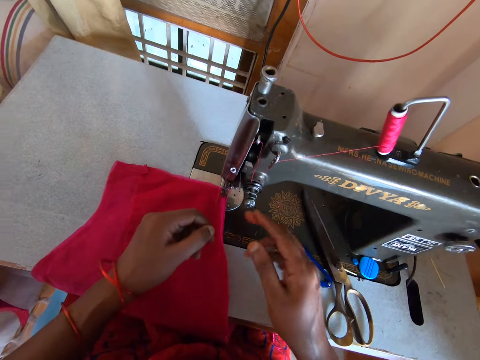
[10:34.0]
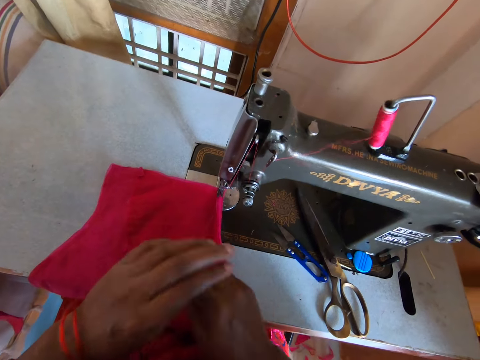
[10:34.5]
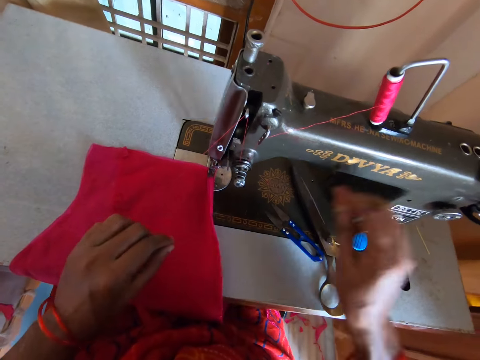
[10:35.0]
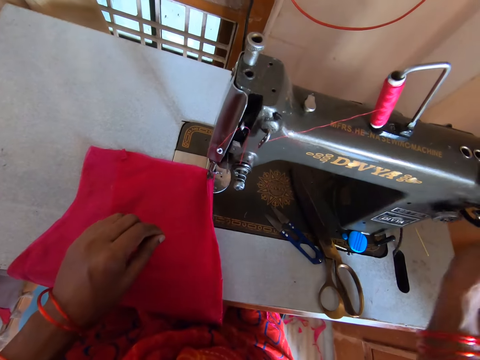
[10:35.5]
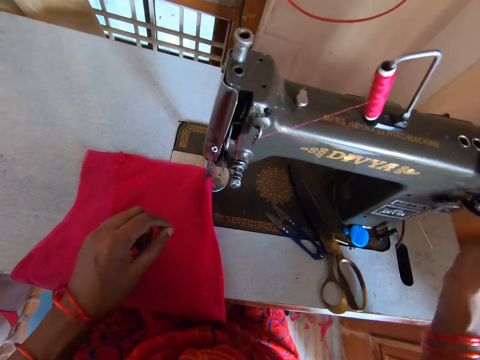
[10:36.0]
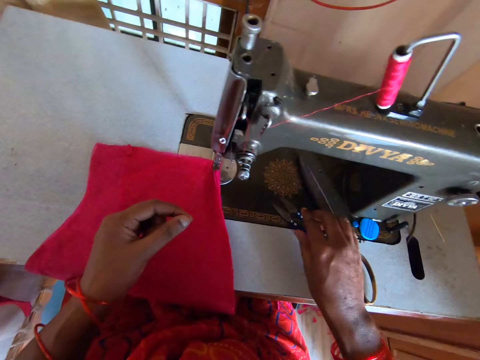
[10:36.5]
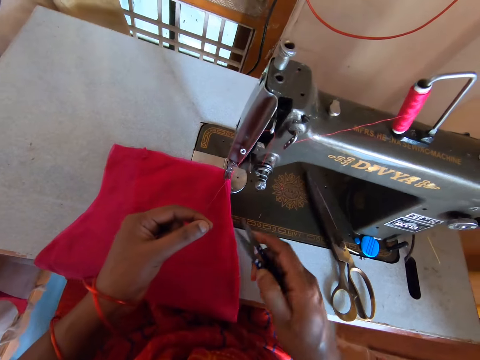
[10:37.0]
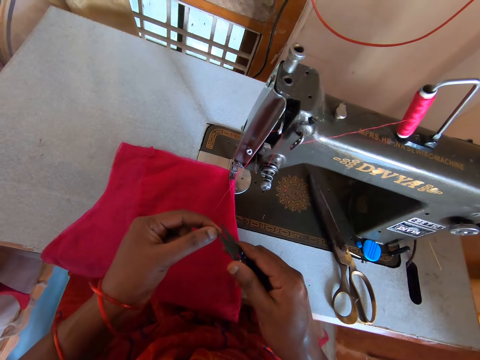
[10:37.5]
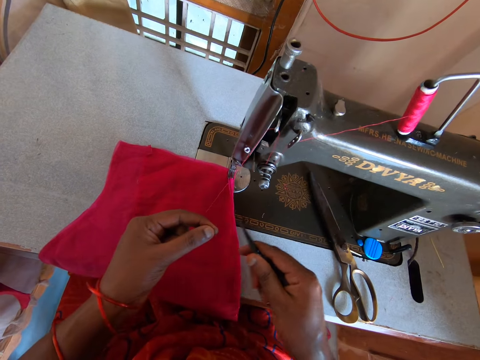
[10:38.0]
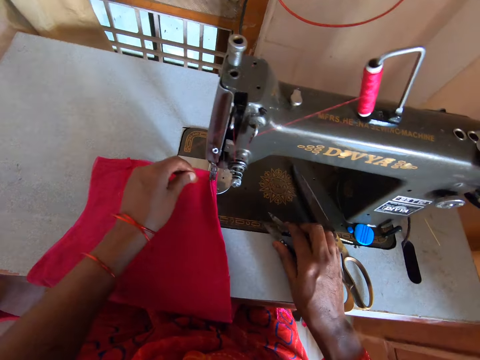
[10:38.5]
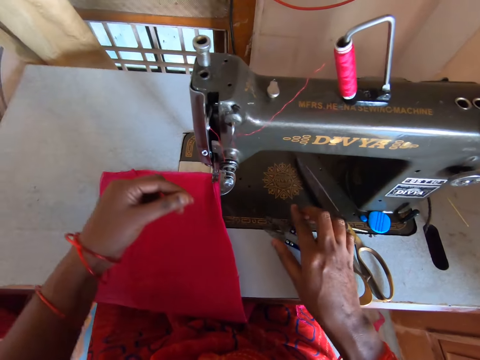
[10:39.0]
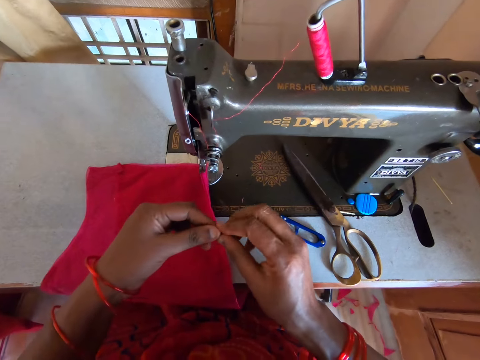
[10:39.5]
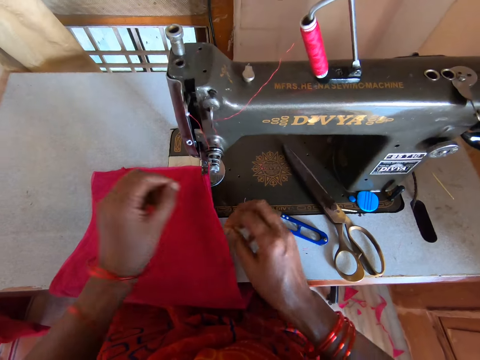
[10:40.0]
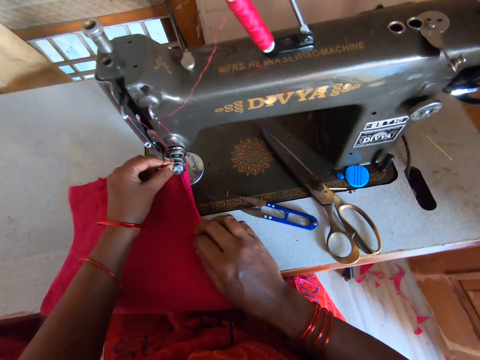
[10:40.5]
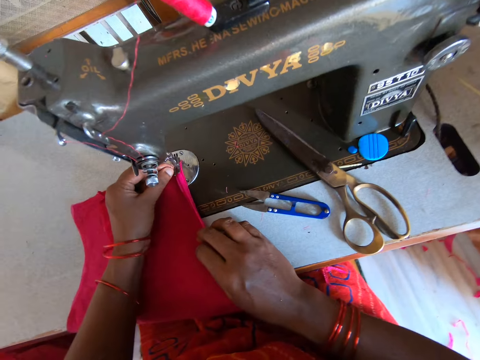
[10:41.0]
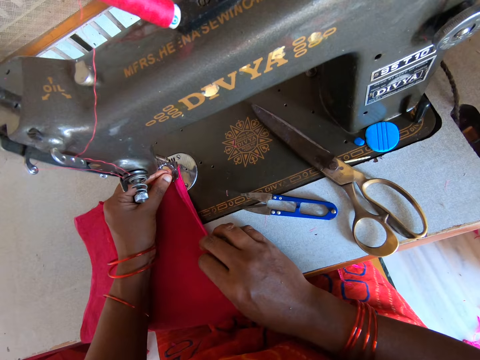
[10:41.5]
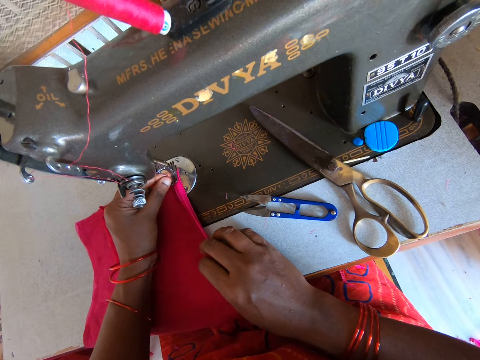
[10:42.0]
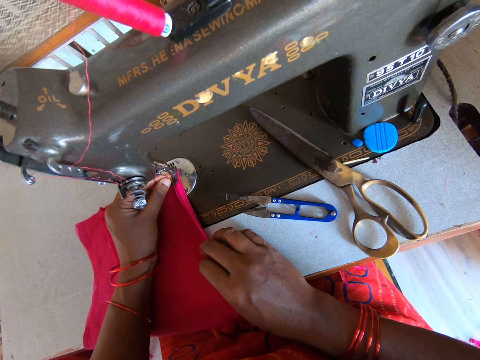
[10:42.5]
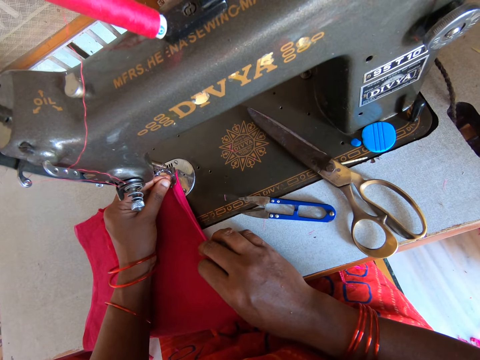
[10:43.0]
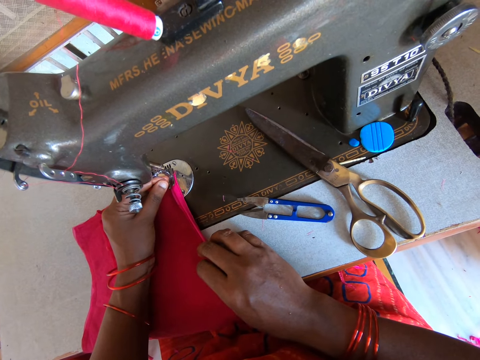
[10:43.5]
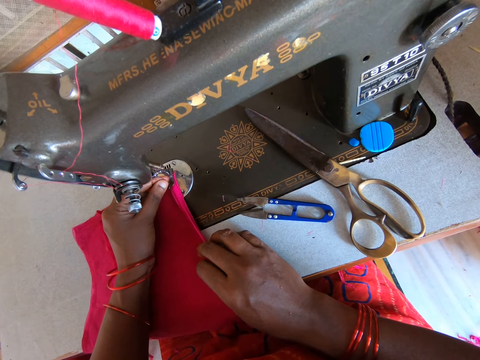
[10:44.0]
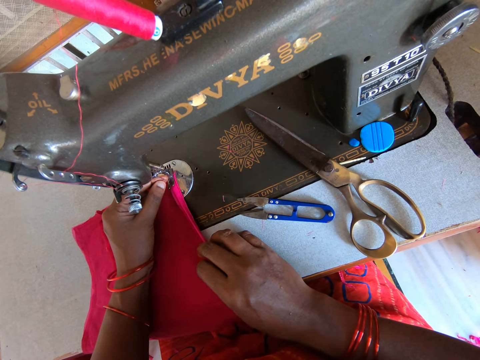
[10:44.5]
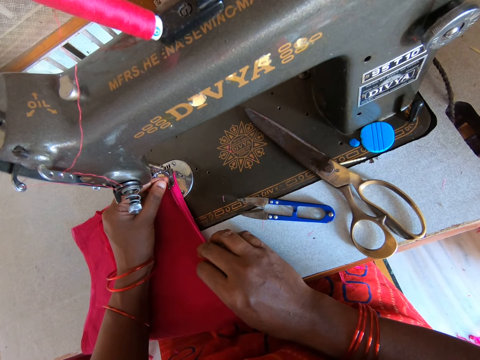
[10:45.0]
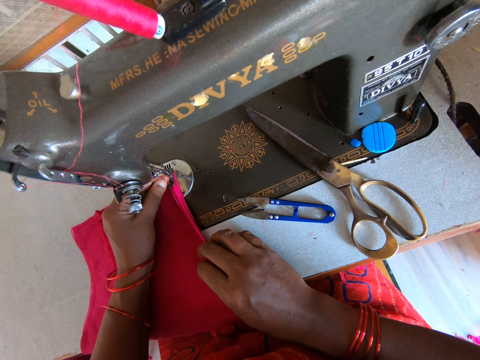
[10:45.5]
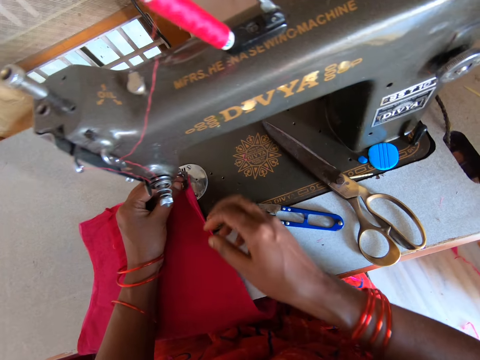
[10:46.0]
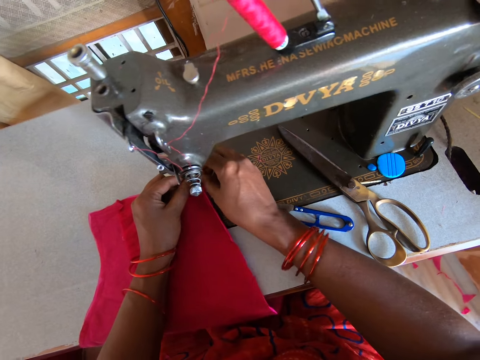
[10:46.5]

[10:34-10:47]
The camera wearer pulls a thread from the sewing machine. They adjust the thread. They adjust the sewing machine. They pick up a pair of scissors from the sewing table. They cut the thread with the pair of scissors. They place the pair of scissors on the sewing table. They insert the thread in the needle. They fix the thread to the sewing machine.

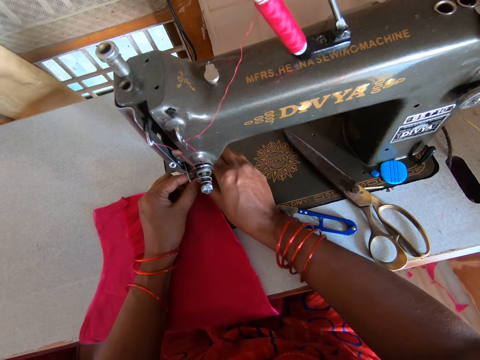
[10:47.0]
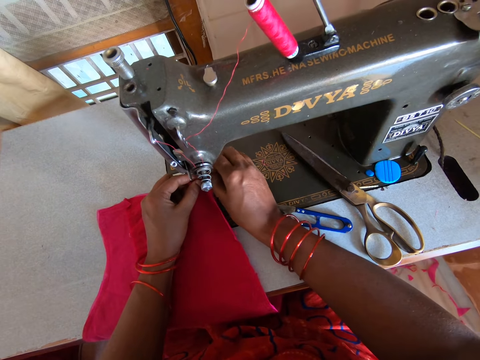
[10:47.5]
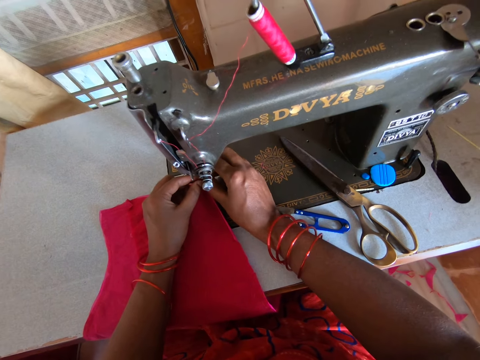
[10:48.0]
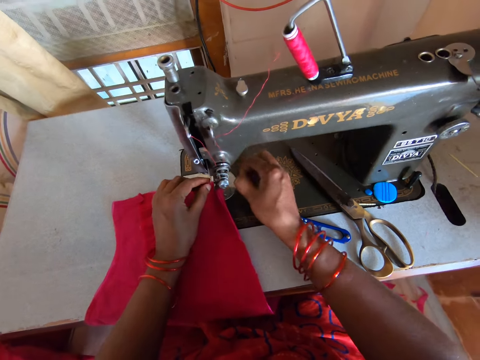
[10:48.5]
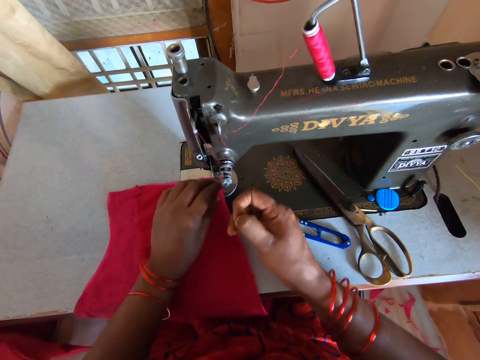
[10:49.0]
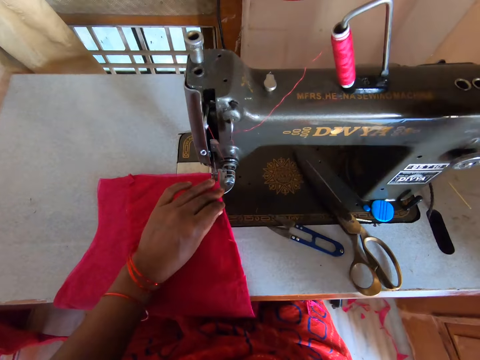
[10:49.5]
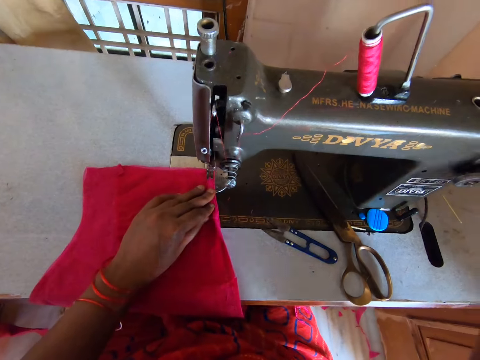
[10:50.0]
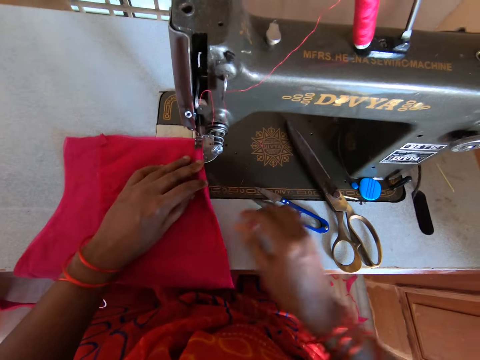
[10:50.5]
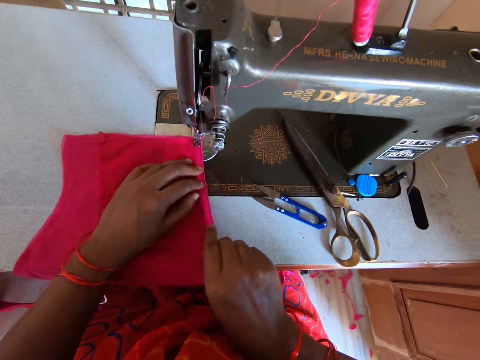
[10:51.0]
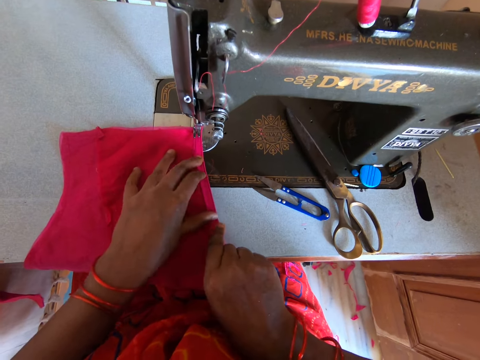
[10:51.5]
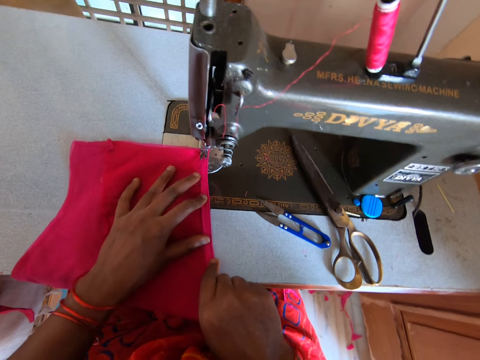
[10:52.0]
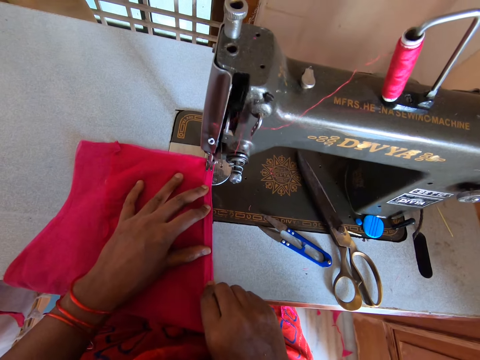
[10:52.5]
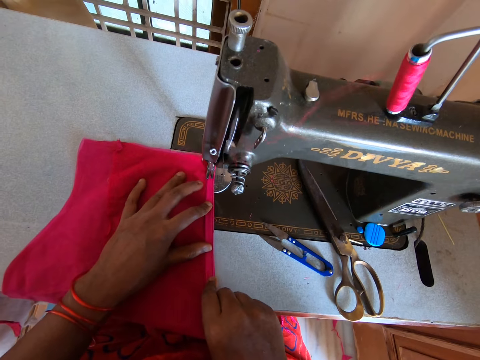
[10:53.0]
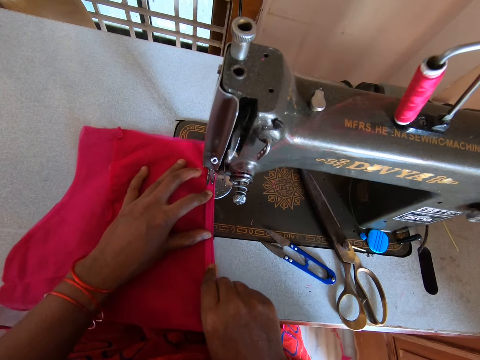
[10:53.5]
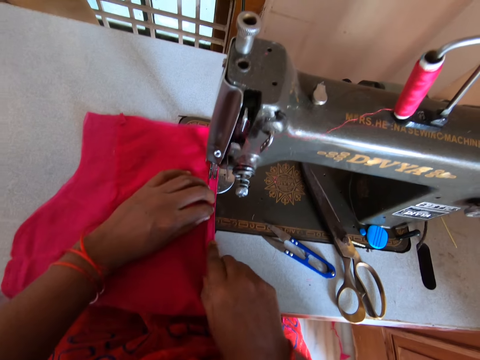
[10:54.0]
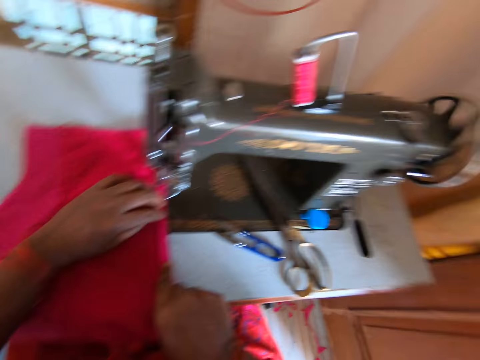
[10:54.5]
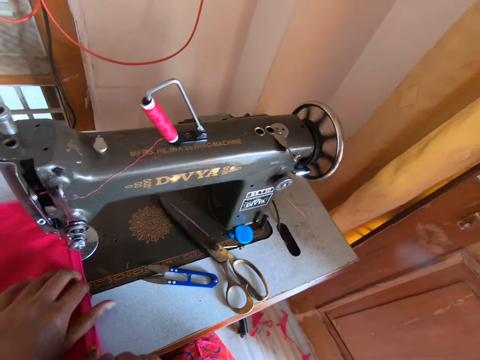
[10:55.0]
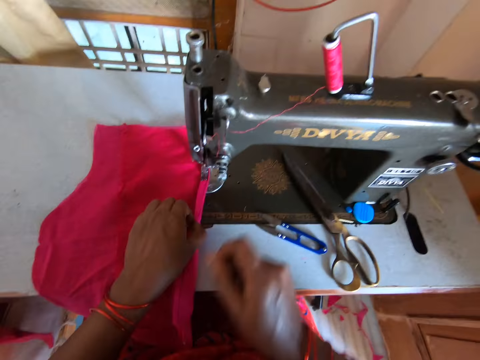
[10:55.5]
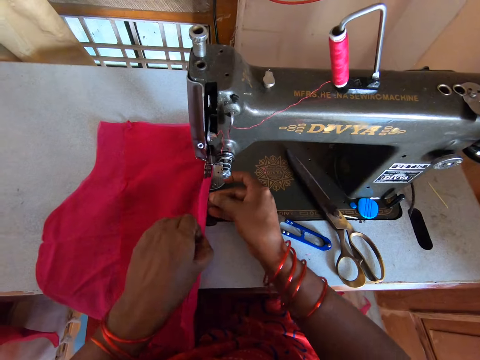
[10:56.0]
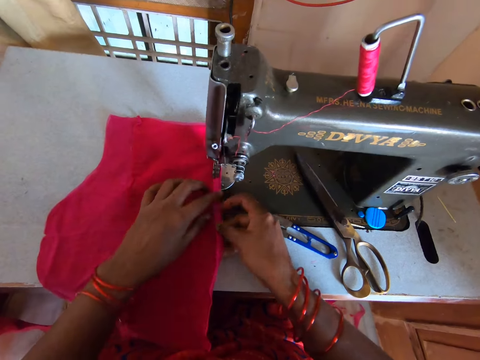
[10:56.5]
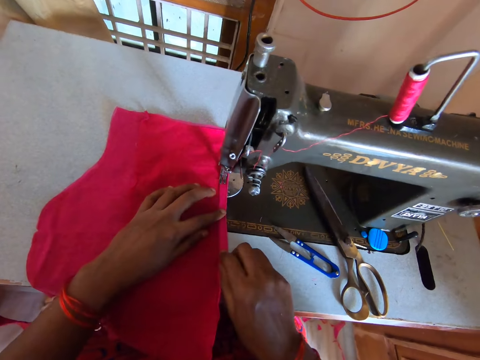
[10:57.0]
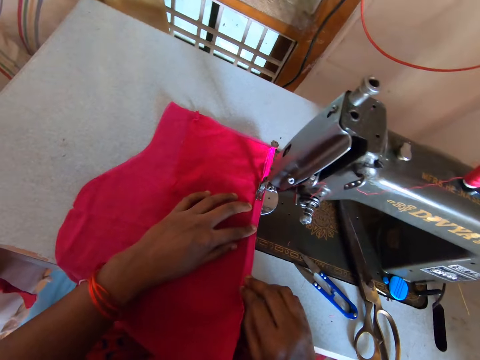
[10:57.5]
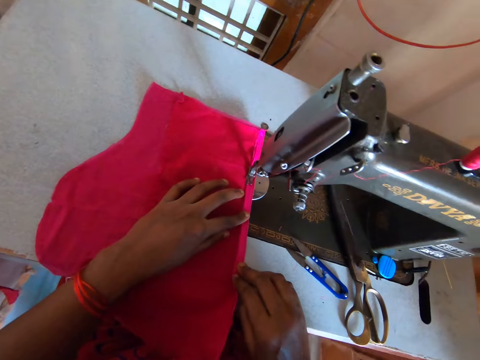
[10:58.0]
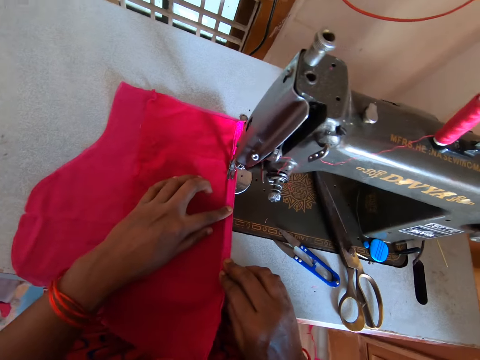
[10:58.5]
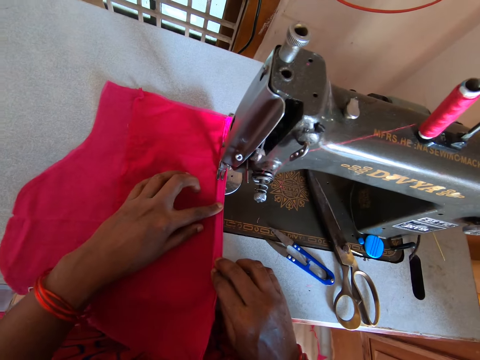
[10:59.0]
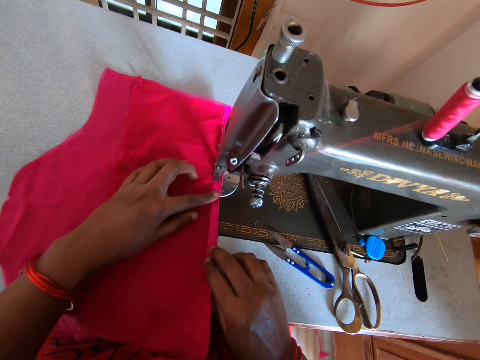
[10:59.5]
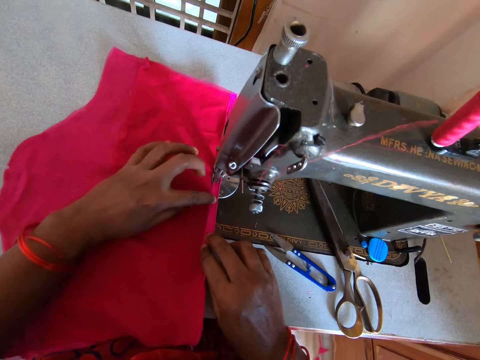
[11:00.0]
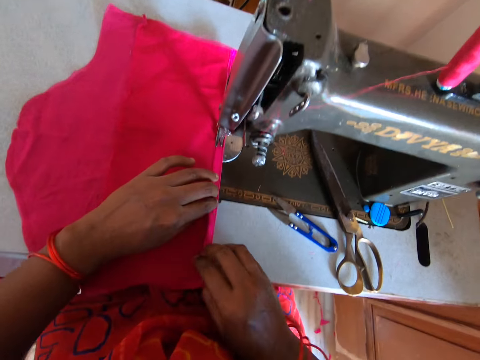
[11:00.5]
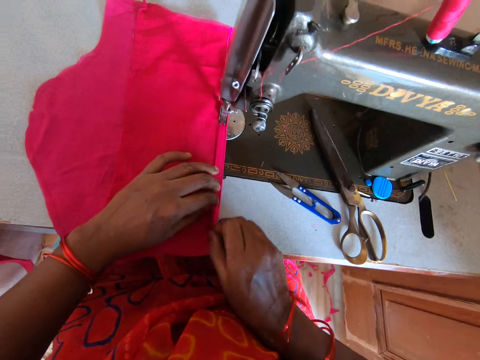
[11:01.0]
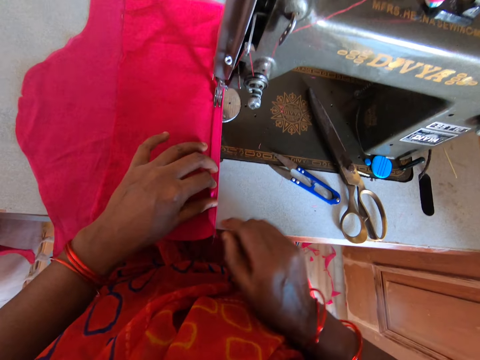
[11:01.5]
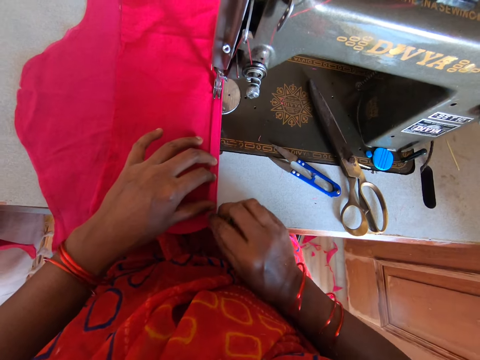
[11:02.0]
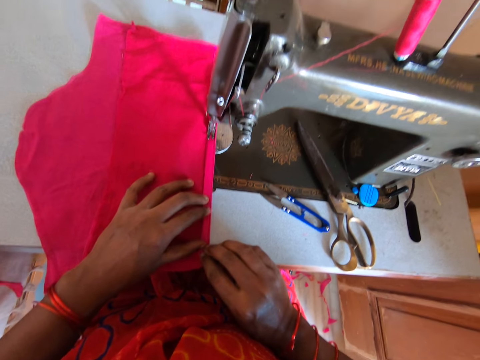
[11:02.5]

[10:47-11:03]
The camera wearer operates the sewing machine. They adjust the sewing machine. They adjust the material. They sew a piece of cloth with the sewing machine. They fold the piece of cloth. They adjust the material. They sew the piece of cloth with the sewing machine. They fold the piece of cloth.
